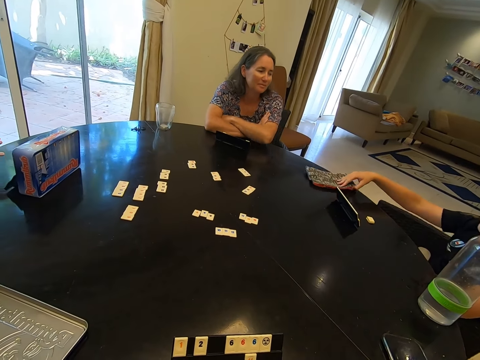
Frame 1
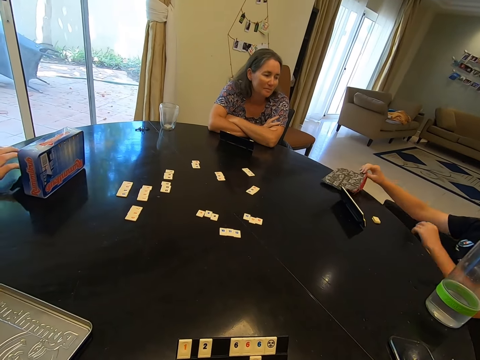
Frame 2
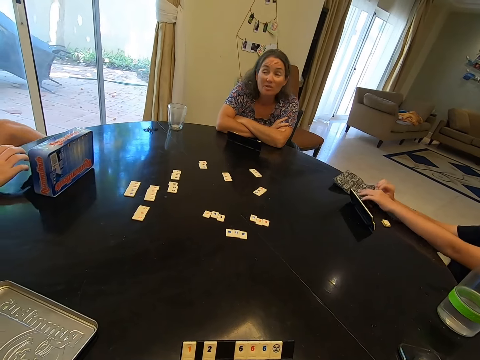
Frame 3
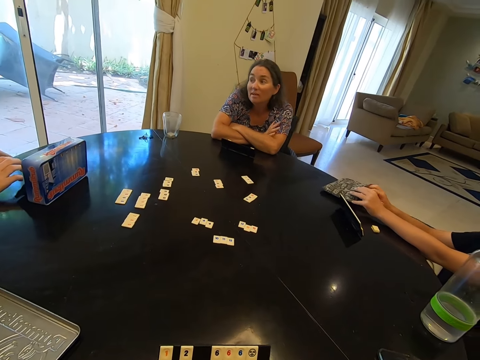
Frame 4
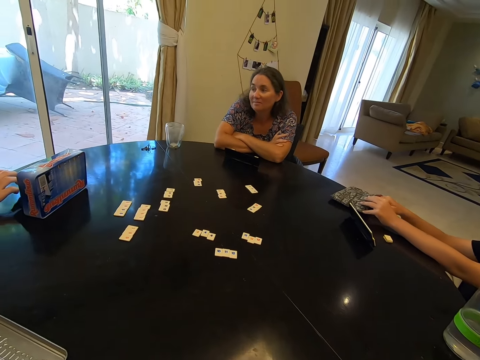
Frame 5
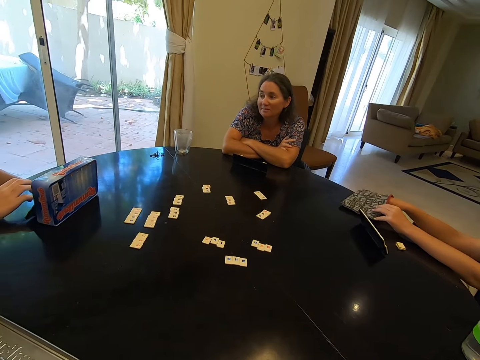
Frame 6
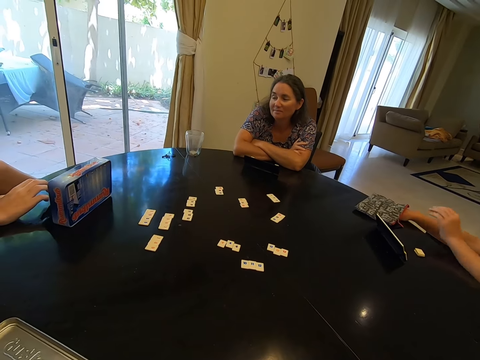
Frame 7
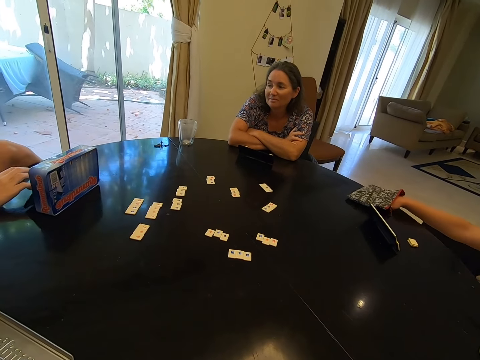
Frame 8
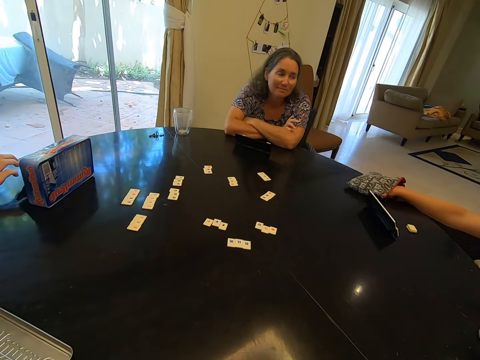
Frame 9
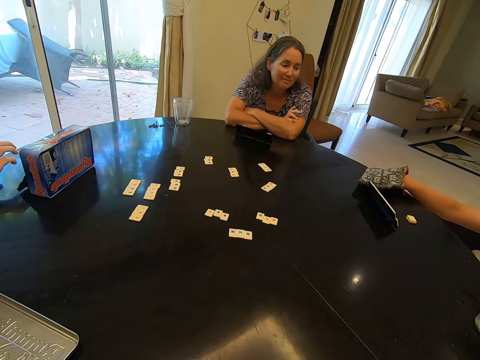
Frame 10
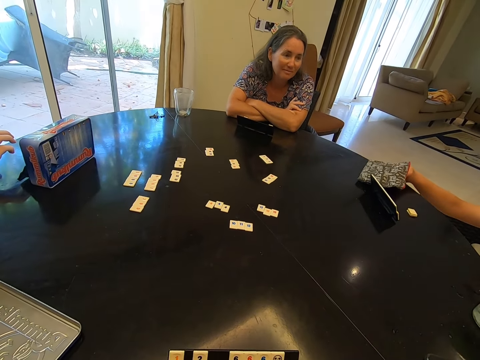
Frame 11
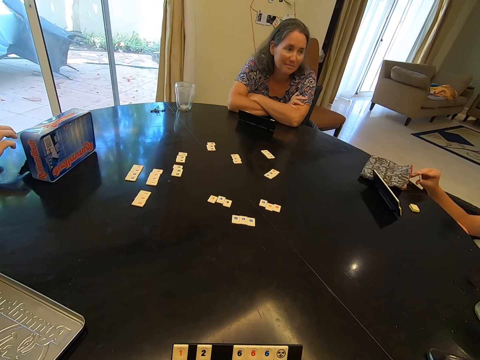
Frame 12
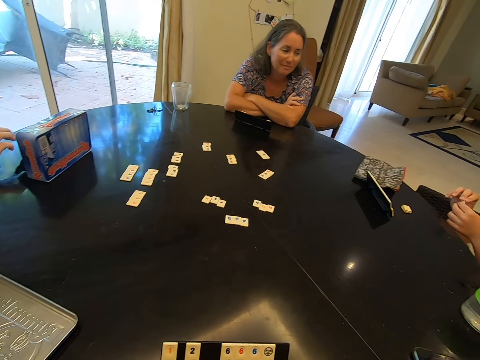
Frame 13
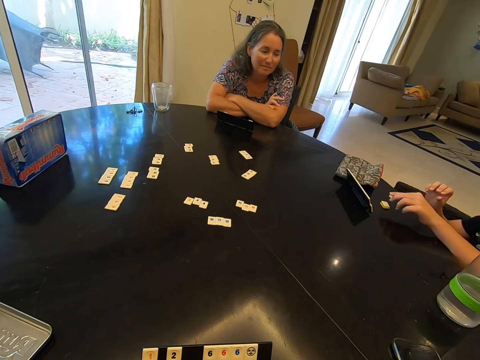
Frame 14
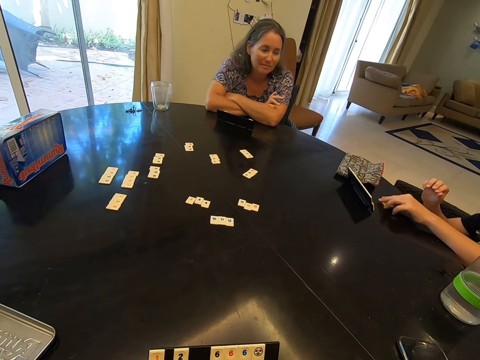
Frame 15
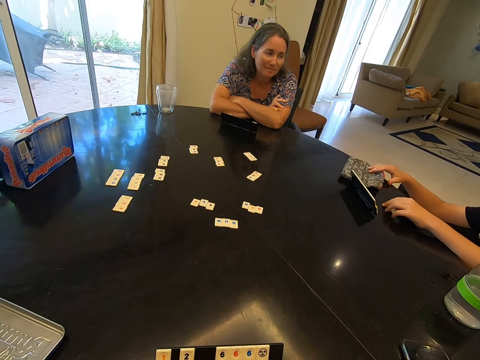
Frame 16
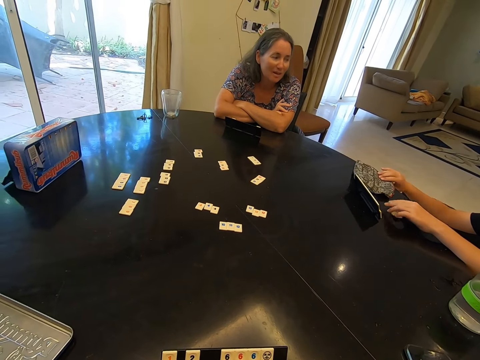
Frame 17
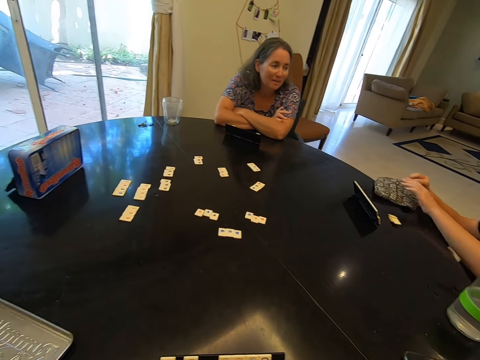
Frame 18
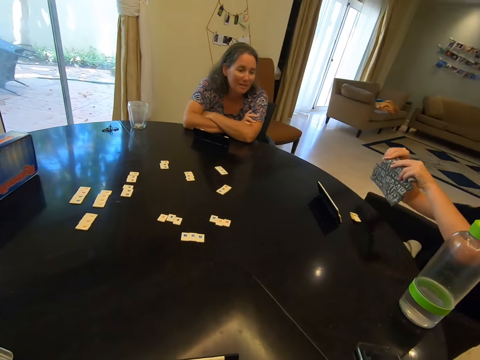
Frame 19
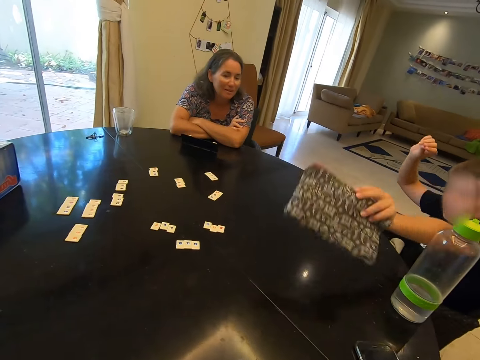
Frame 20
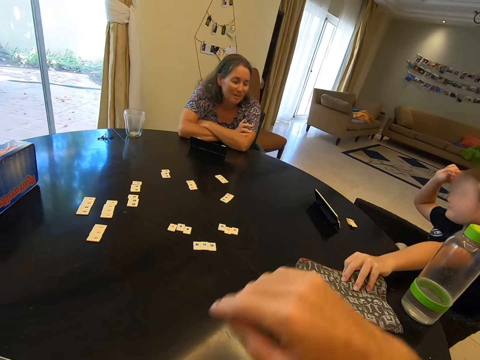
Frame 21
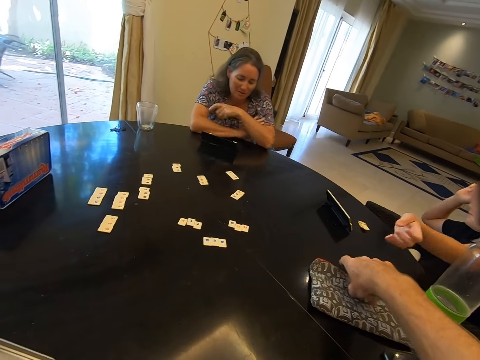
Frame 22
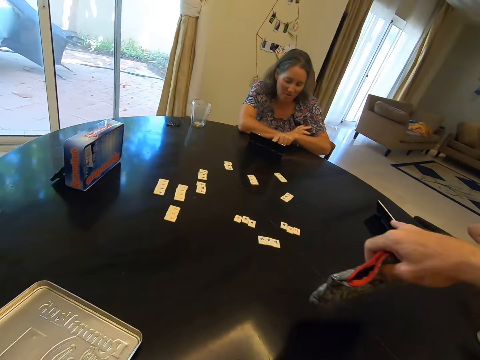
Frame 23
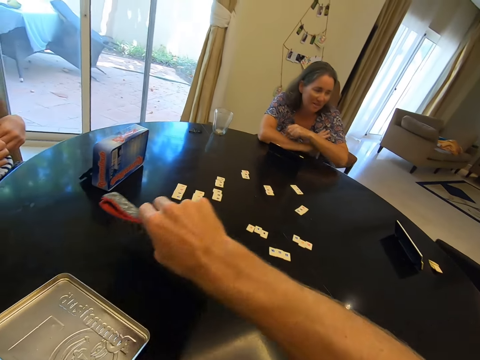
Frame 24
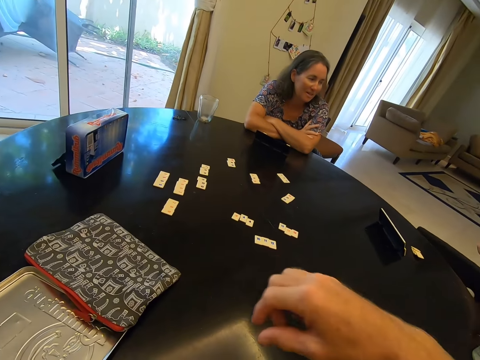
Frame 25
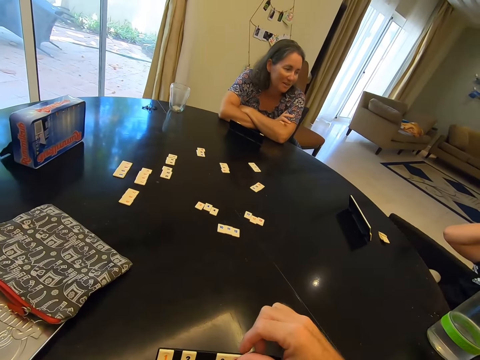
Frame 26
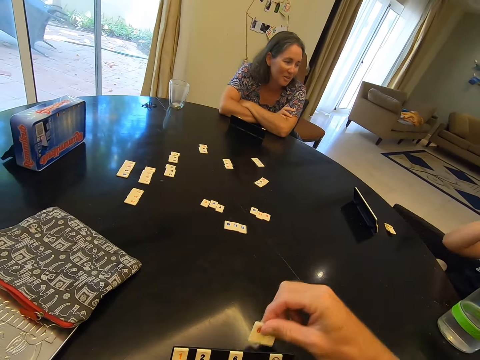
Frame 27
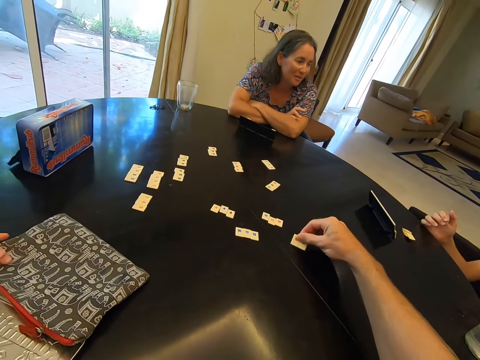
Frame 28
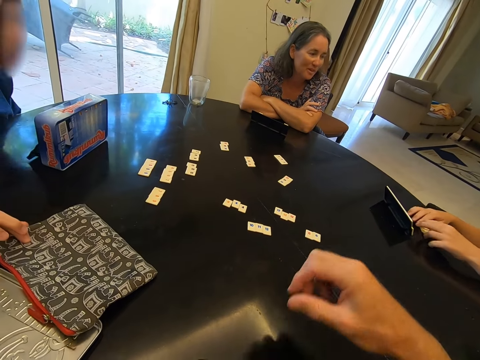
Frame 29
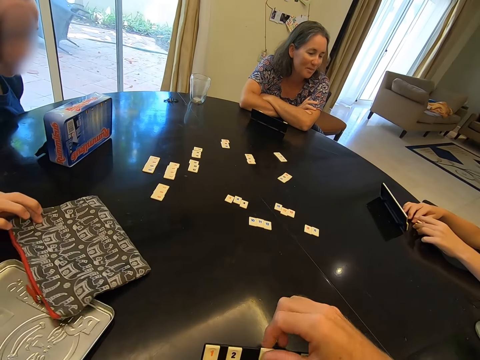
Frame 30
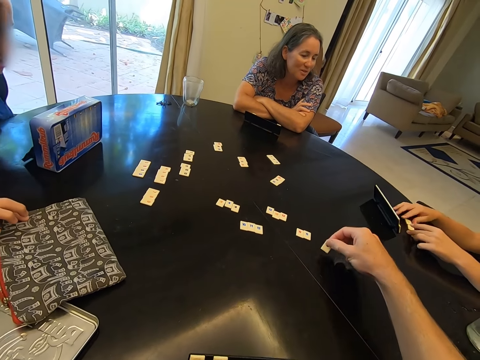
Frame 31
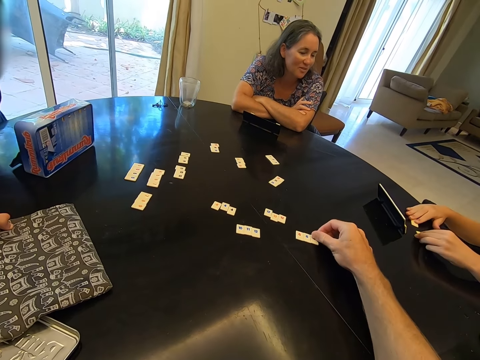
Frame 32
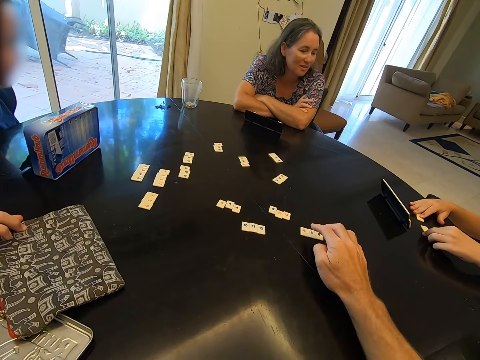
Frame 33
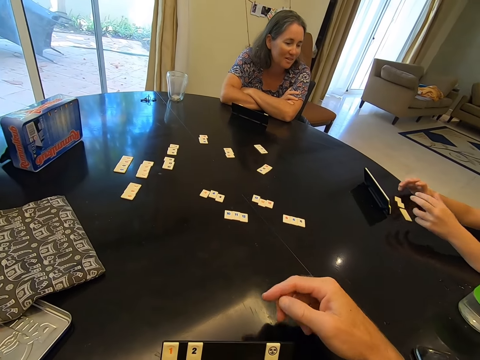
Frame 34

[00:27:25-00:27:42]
The child adjusts the purse and holds the purse with both hands. The child withdraws the left hand from the purse. The child picks some scrabble tile or number tile from the purse. The child holds the scrabble tile with both hands and places the scrabble tile on top of other scrabble tiles. The child withdraws the hand from the scrabble tile. The child picks the purse. The child hands over a bag of number tiles to the camera wearer. The child places the purse on the table. The camera wearer picks the bag of number tiles on the table. They place the purse on the table. They hand over the bag of number tiles to a person. They pick a scrabble tile or number tile from the scrabble rack. They arrange a number tile on the table. They place the scrabble tile on the table. The child adjusts the scrabble tiles. The camera wearer picks the scrabble tile from the scrabble rack. They arrange a number tile on the table. They place the scrabble tile on the table.

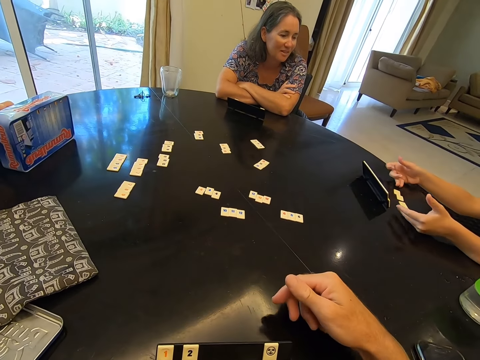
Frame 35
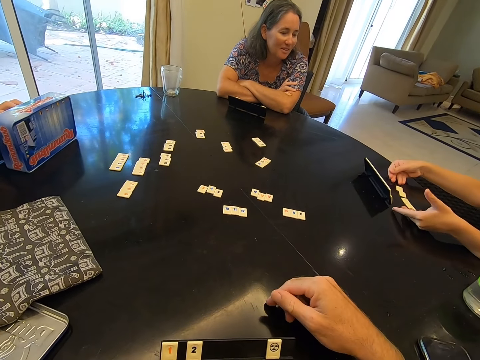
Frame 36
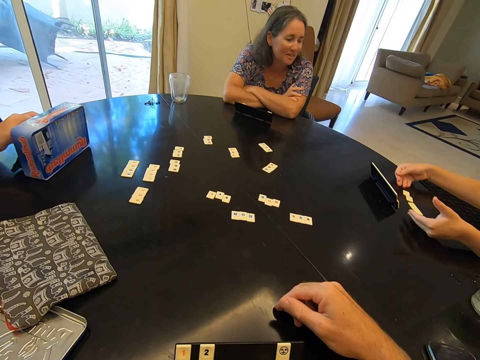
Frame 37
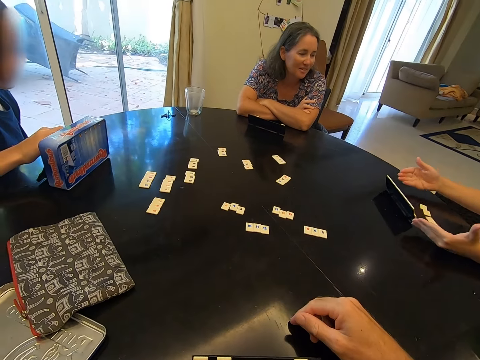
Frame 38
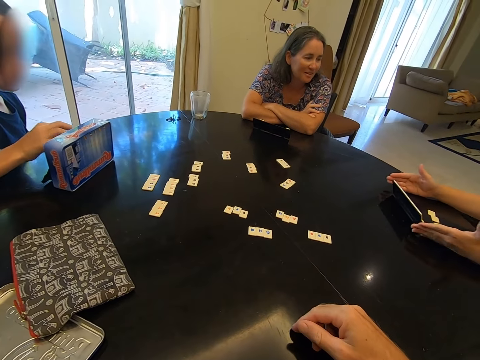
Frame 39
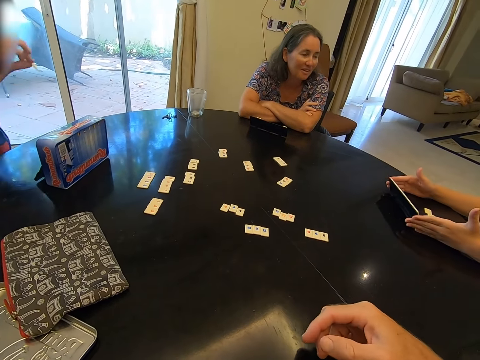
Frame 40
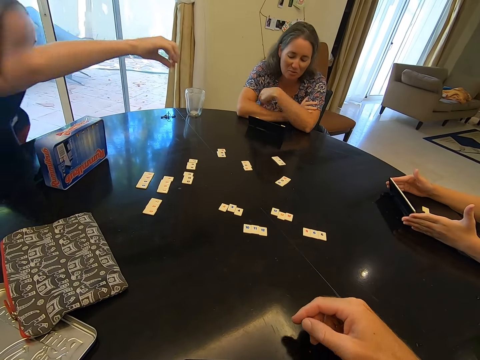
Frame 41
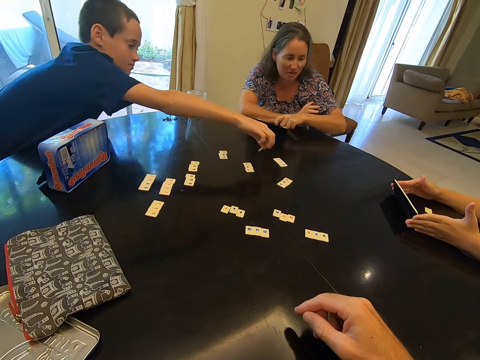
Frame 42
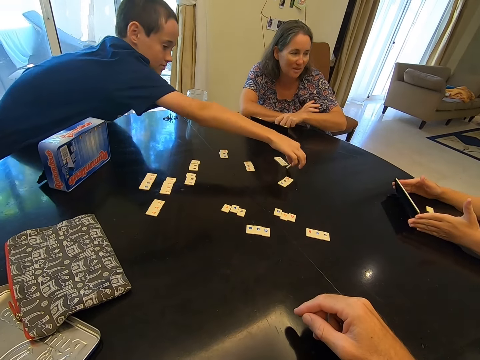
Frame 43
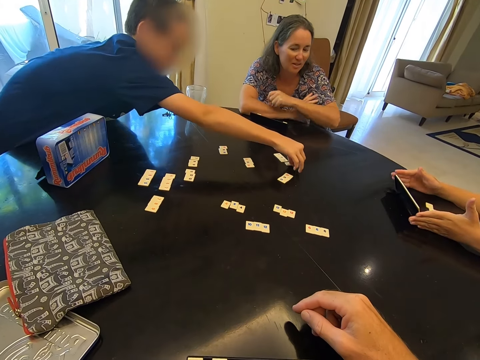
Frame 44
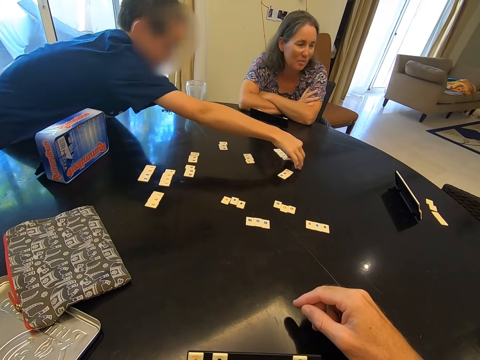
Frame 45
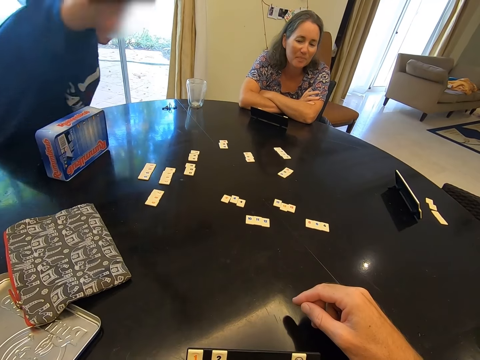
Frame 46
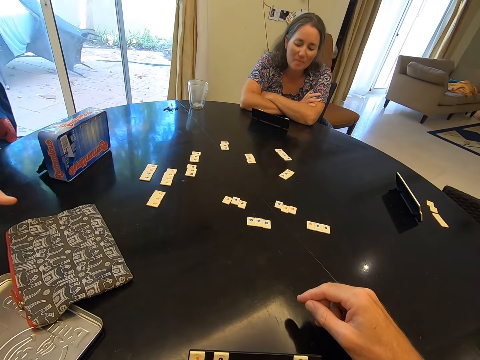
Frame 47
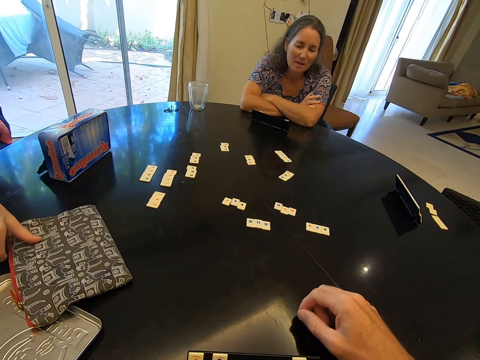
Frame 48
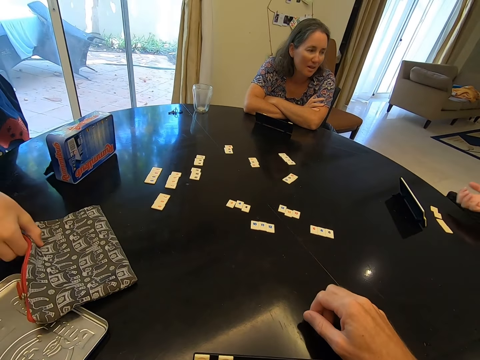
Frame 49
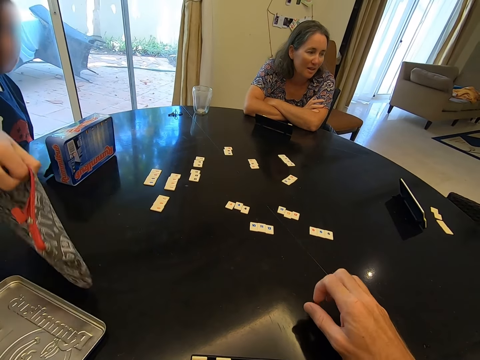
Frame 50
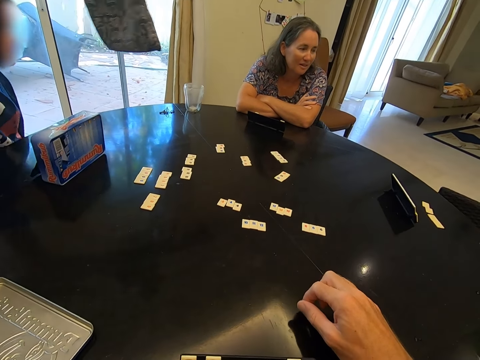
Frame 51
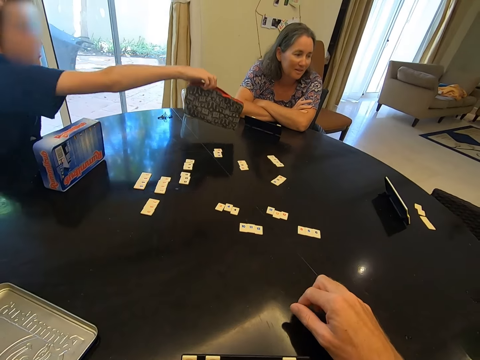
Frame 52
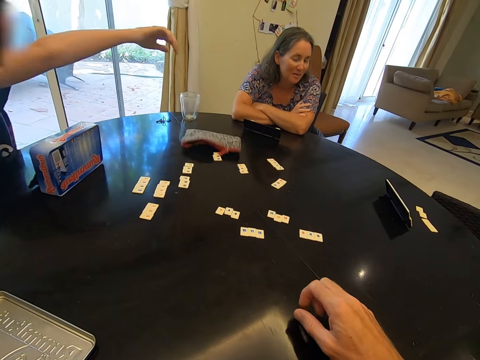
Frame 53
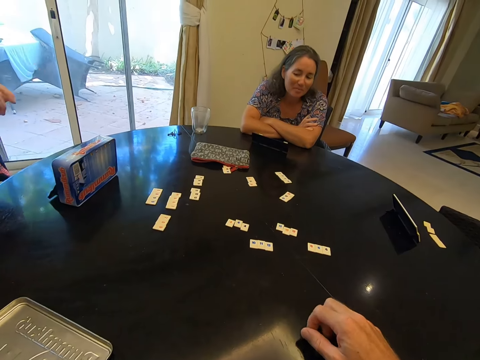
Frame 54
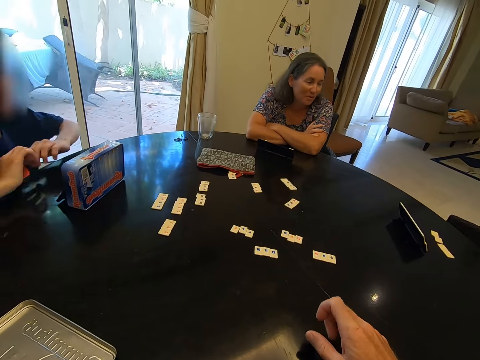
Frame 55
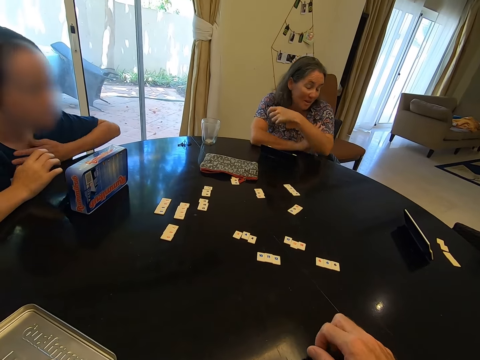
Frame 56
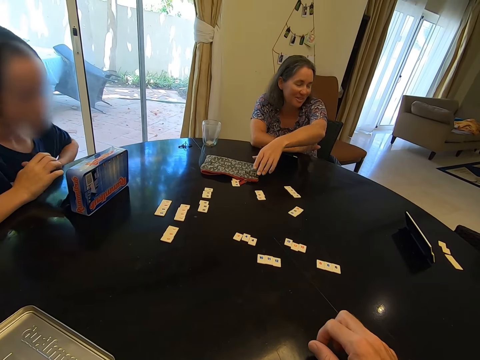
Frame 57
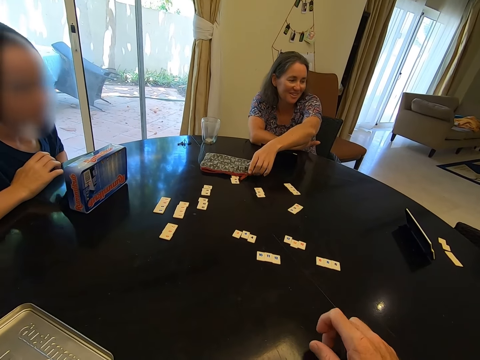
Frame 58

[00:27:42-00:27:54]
A person consults another person on how to play. A child picks a scrabble tile or number tile from the scrabble rack. The other person responds to the first person. The child places the scrabble tile on the table. The child arranges a number tile on the table and sits back. The camera wearer taps the table with a finger. The child picks a bag of number tiles or purse on the table. The child hands over the bag of number tiles to the other person. The child places the purse on the table. The other person talks to the first person and picks the bag of number tiles from the table.
